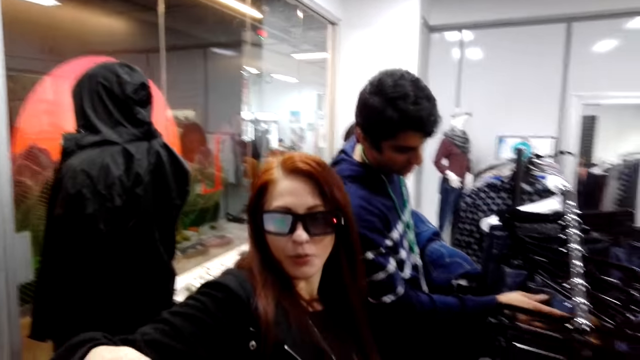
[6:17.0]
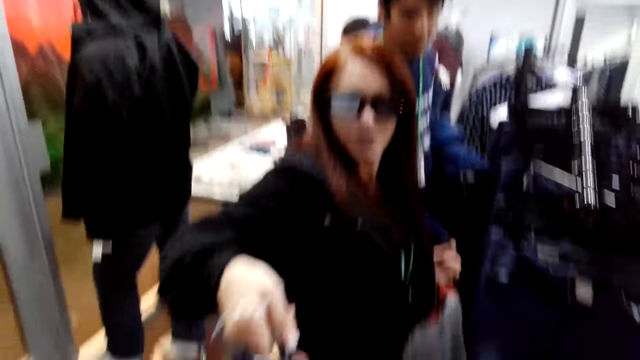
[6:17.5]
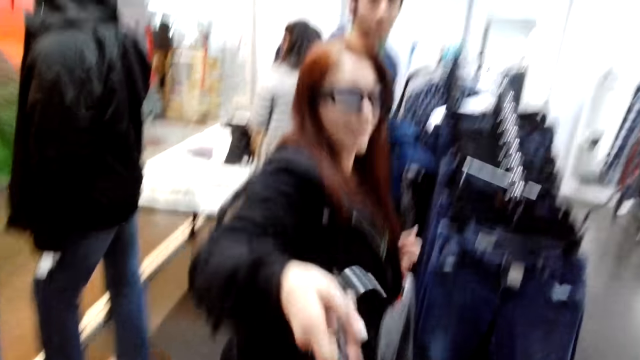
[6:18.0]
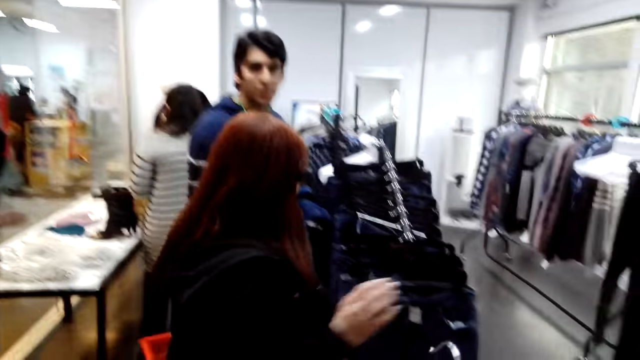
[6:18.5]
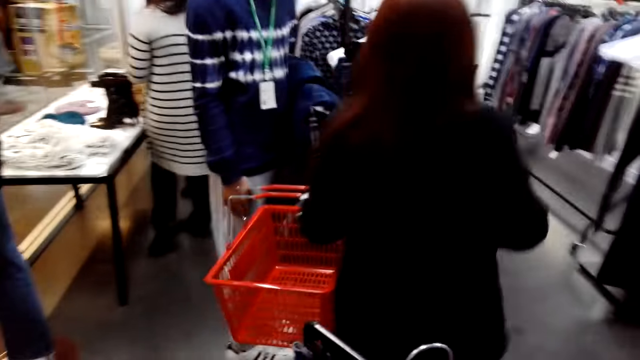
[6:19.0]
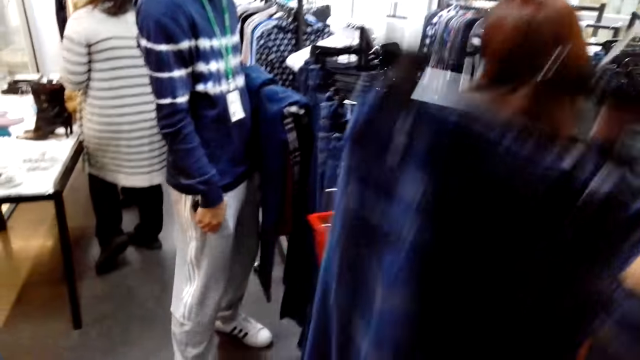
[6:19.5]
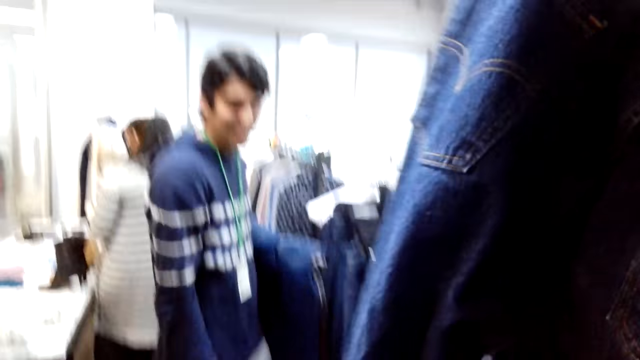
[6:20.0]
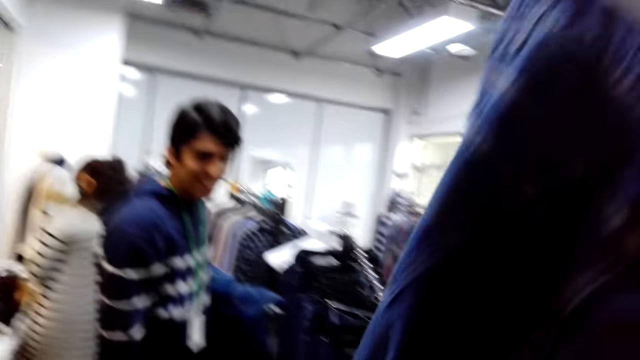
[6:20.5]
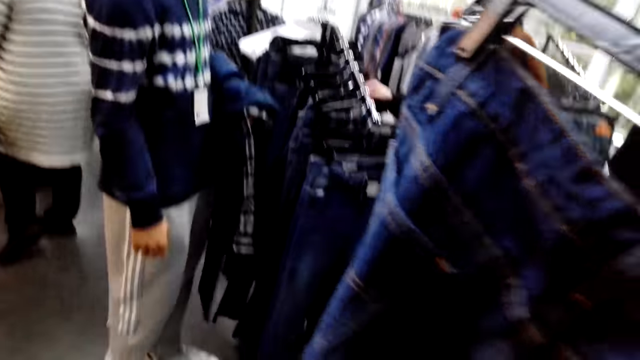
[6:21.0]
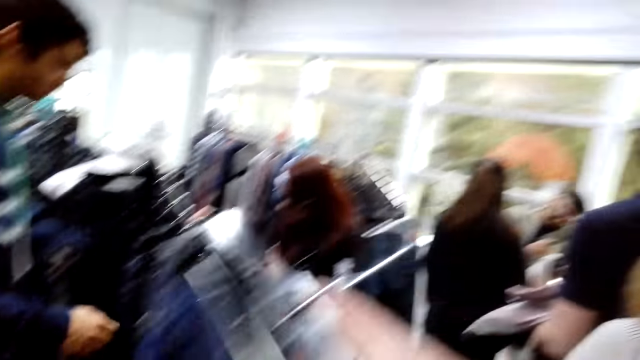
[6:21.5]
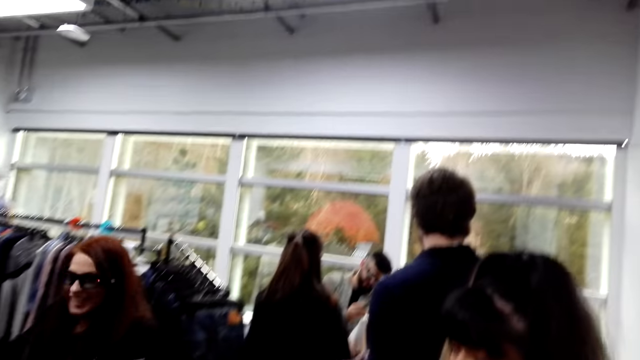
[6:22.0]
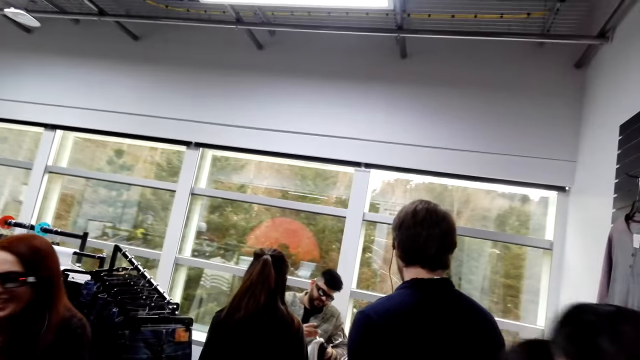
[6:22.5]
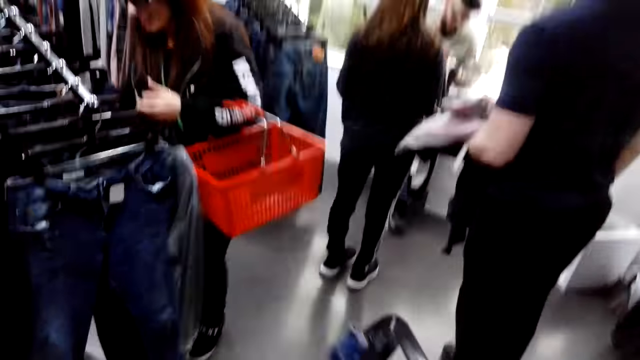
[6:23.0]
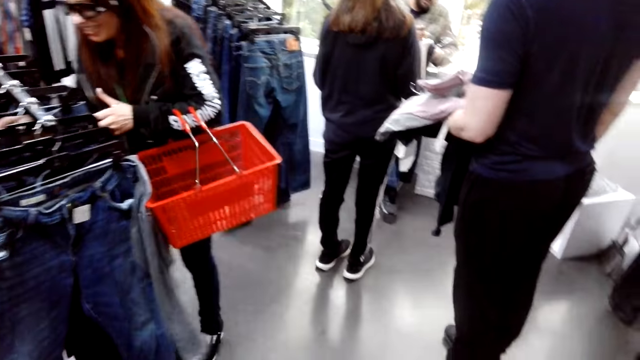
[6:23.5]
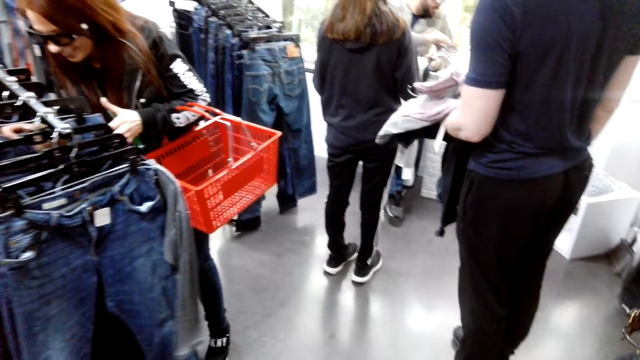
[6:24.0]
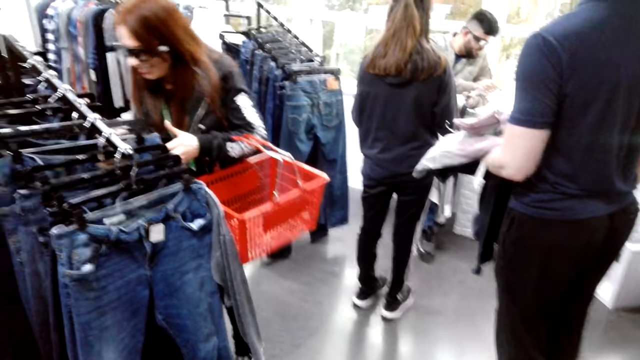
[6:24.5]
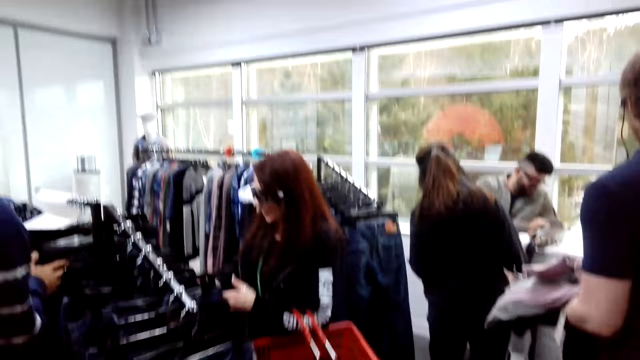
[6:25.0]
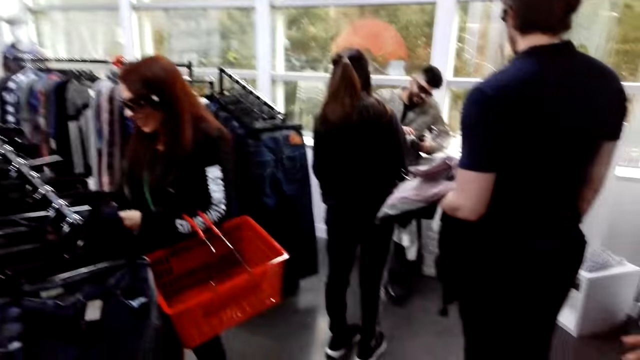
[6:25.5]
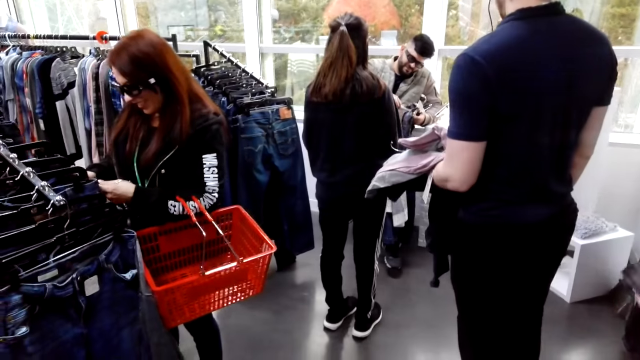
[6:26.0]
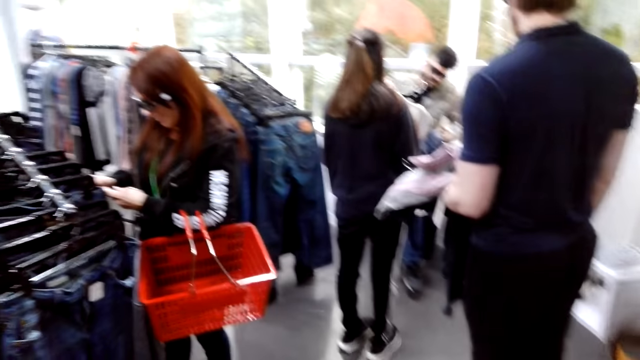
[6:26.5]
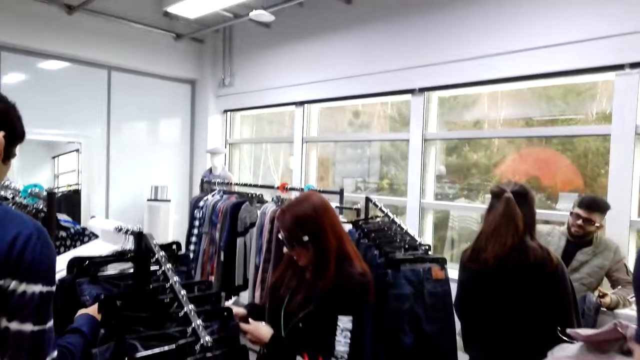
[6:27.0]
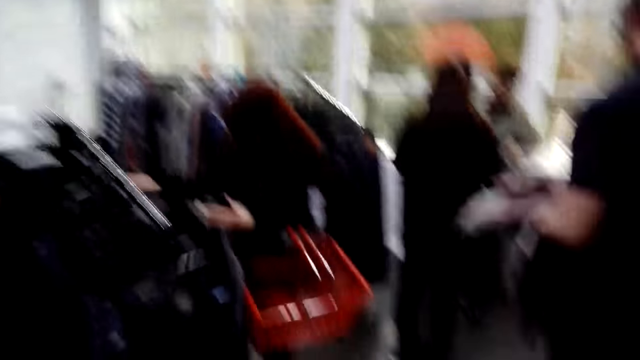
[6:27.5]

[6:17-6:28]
A person looks at the camera wearer. The person gives the jean trouser to the camera wearer. The camera wearer looks on the clothes. A female picks up the jean trouser. The first person shops in the boutique. Another person looks on the clothes.

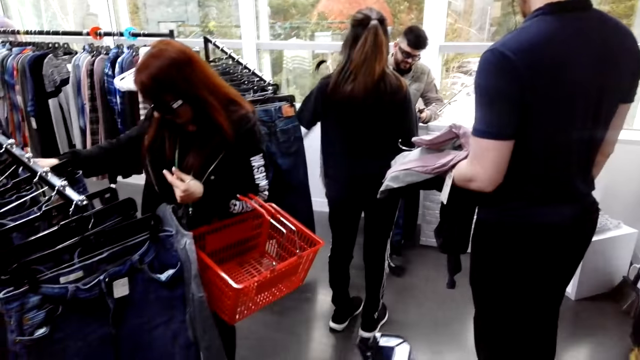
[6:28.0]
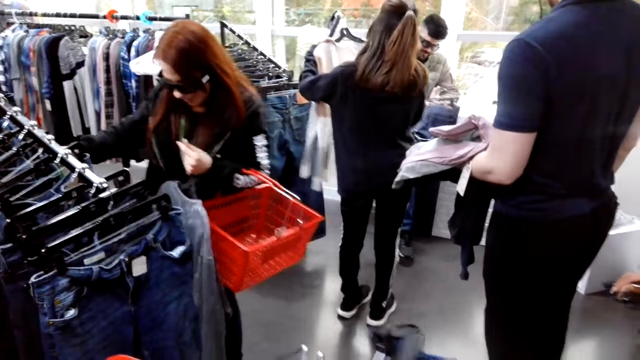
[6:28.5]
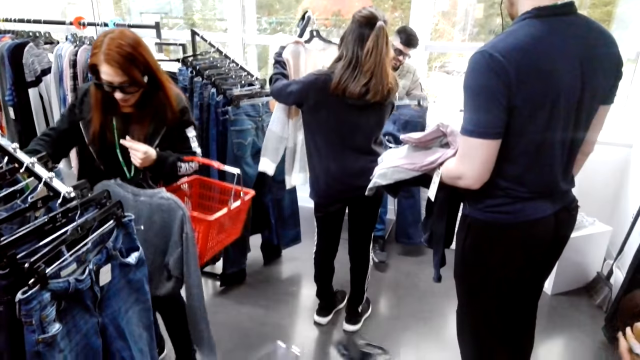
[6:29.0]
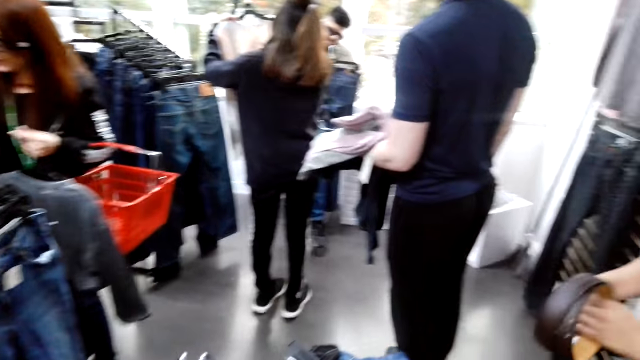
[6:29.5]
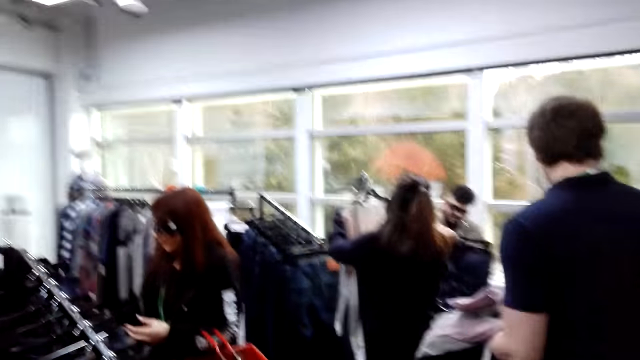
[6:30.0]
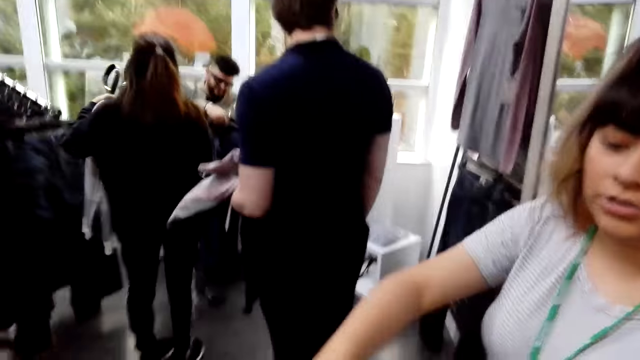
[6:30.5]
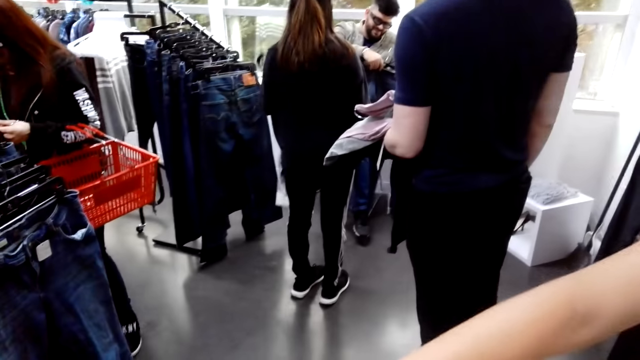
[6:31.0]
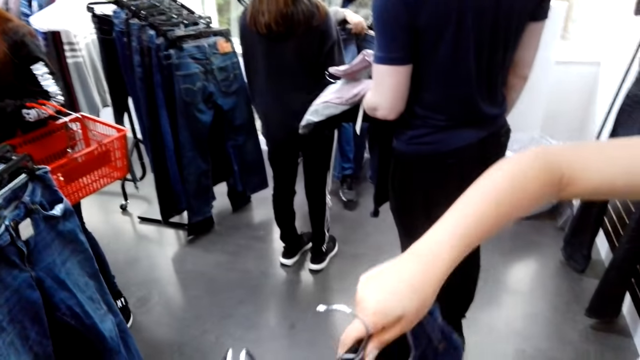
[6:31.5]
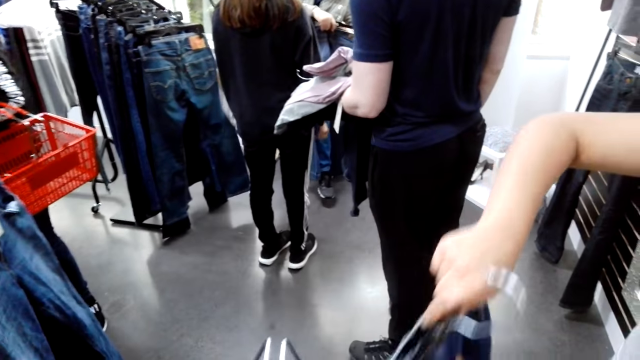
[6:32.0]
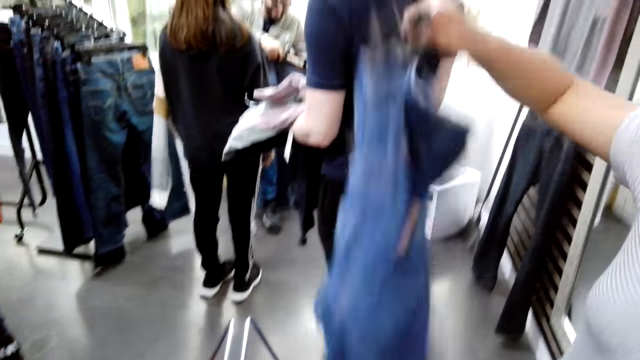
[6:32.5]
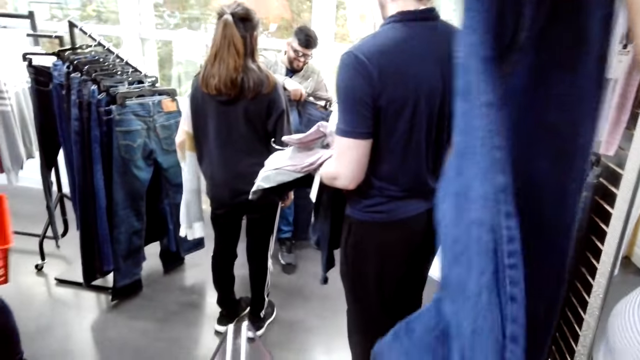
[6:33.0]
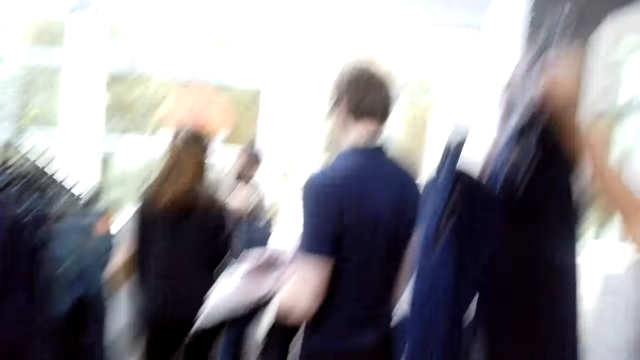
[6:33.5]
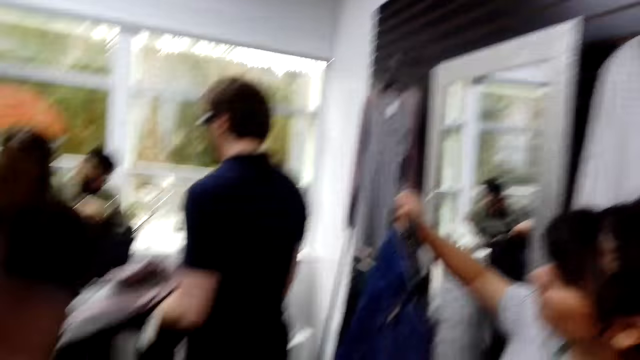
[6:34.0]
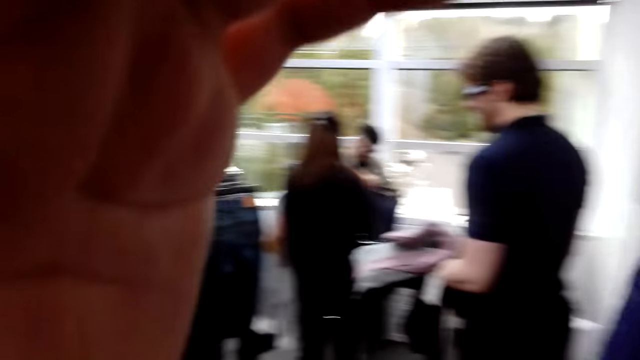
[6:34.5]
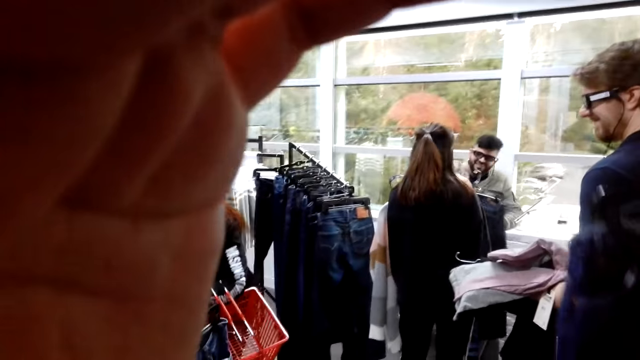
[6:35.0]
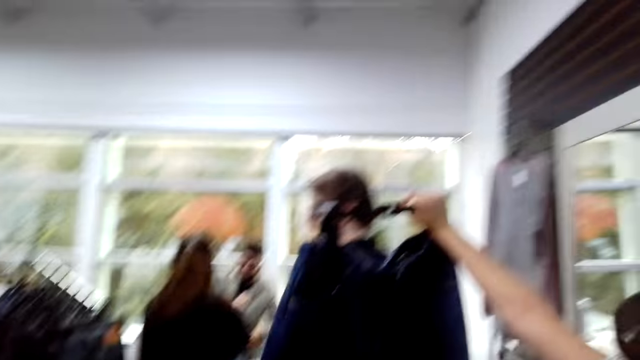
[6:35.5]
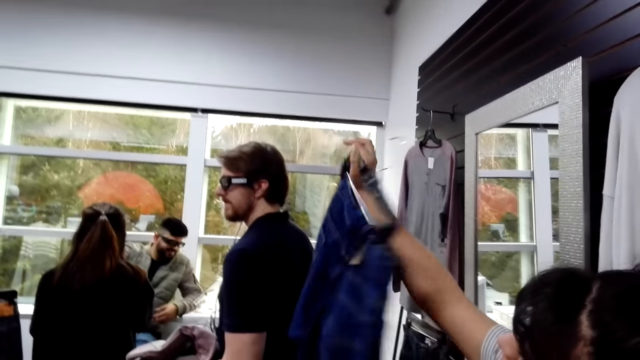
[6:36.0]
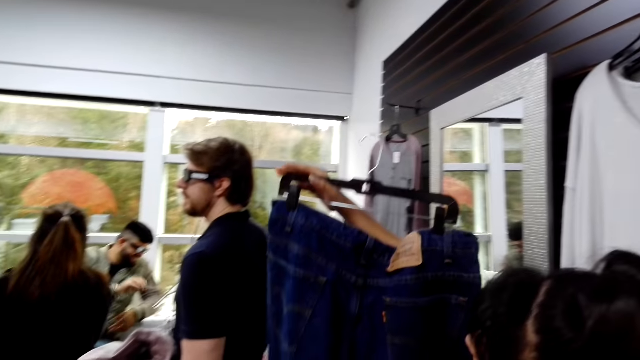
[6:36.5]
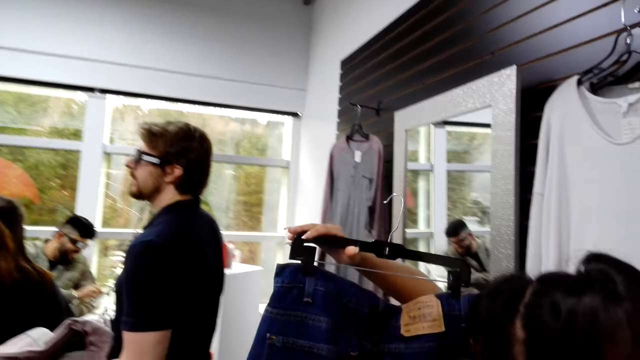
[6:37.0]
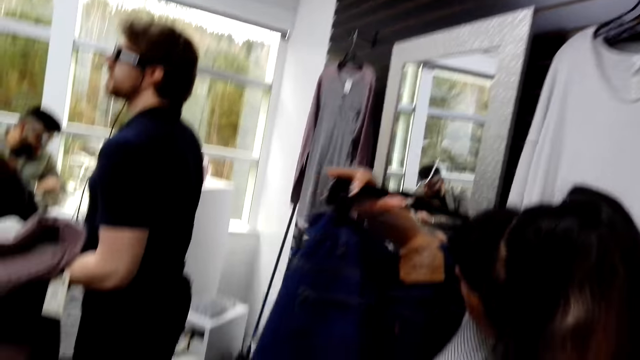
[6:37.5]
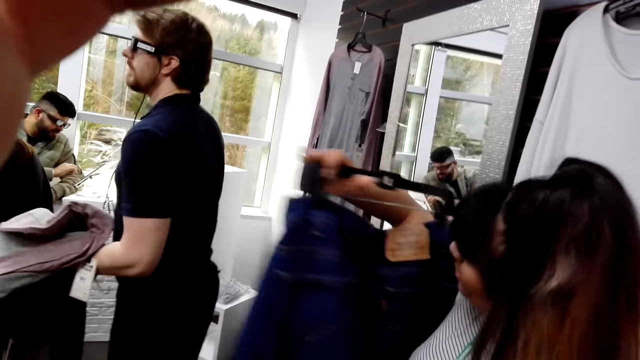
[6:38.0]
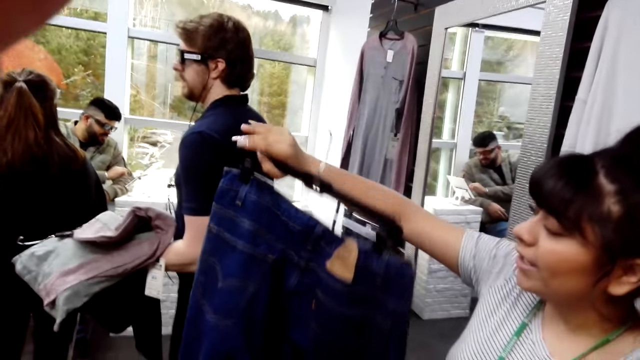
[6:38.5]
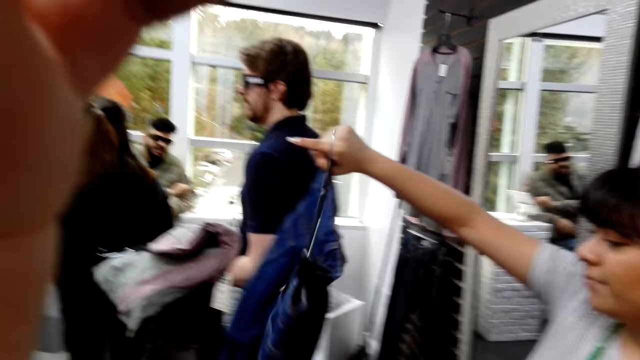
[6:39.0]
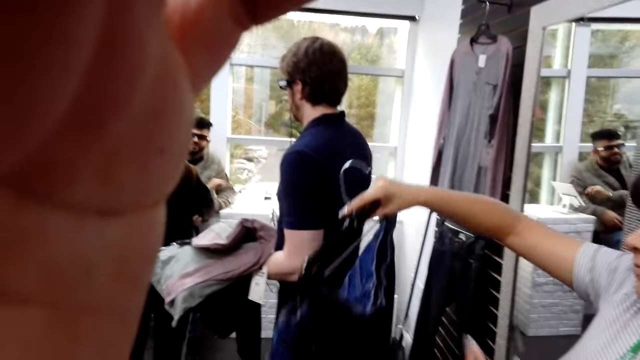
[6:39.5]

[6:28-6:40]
A person looks on clothes near another person. The camera wearer looks around. A third person shops around the boutique. The third person lifts a trouser and looks on the trousers. The camera wearer adjusts the head camera.
